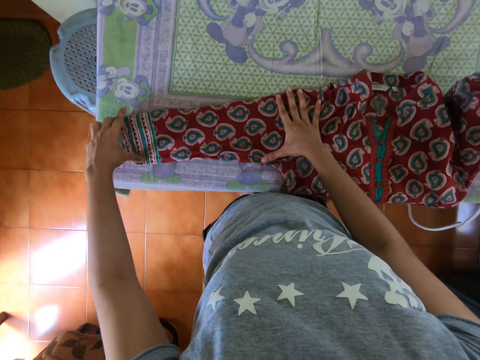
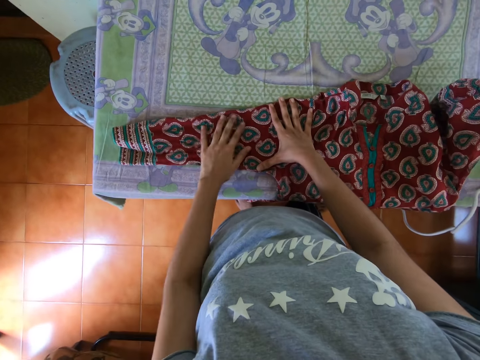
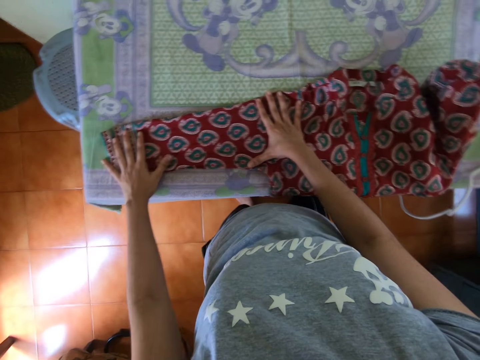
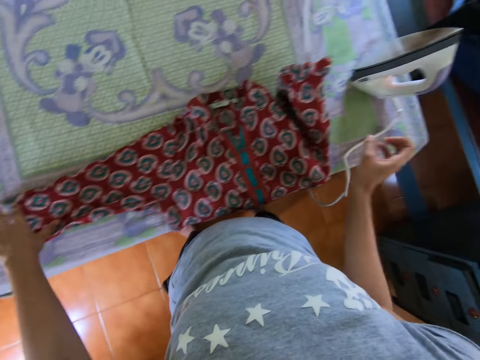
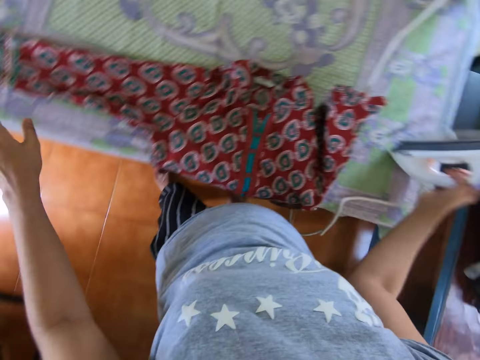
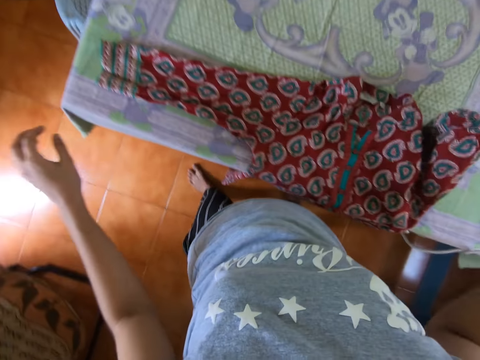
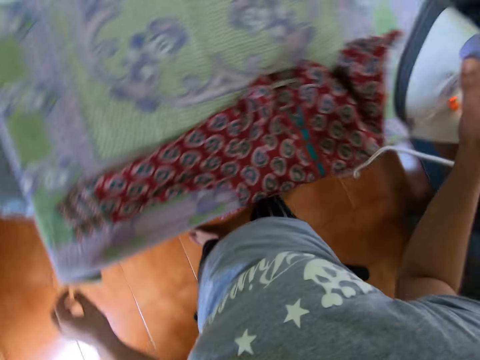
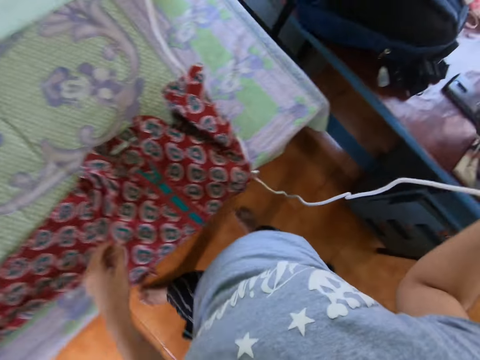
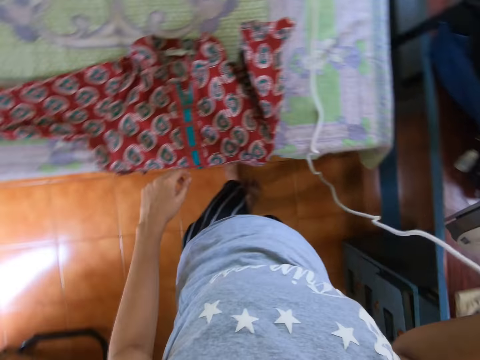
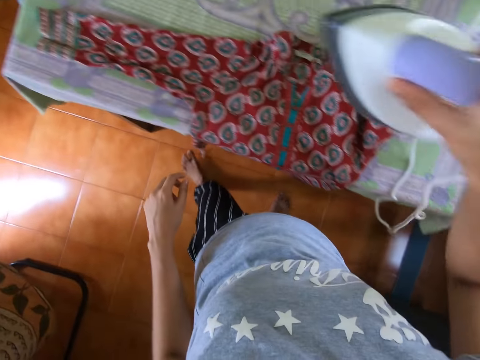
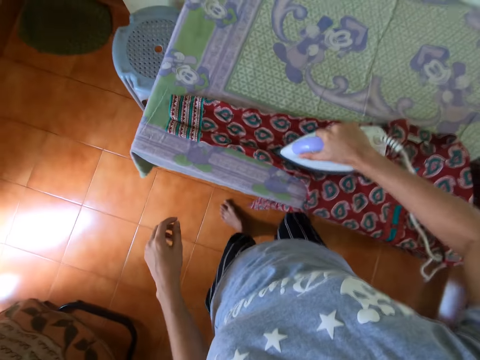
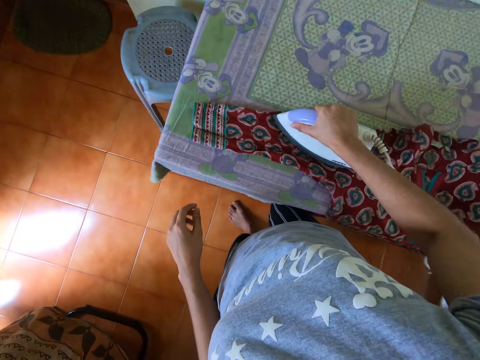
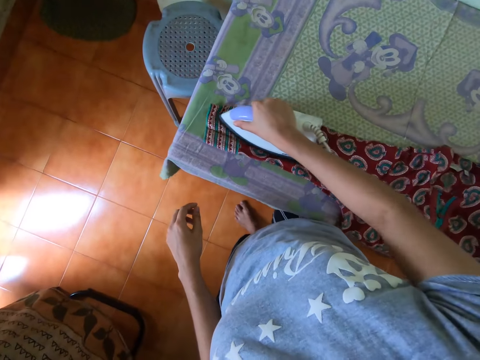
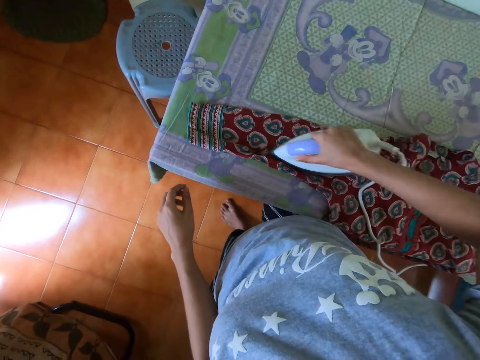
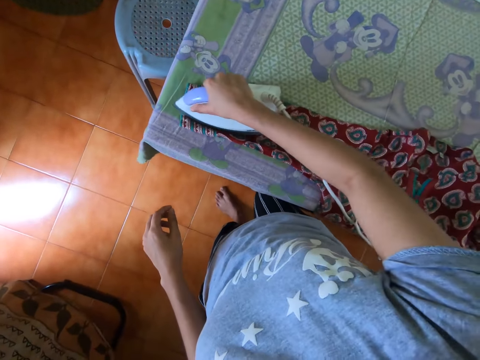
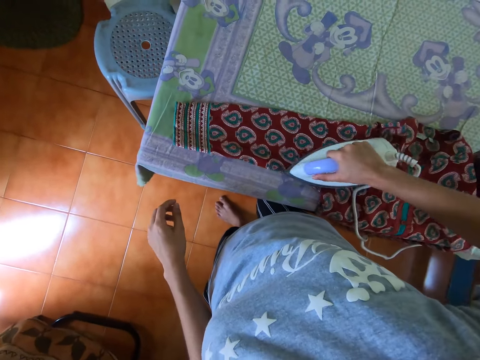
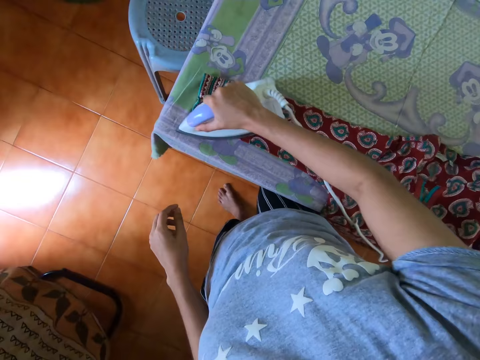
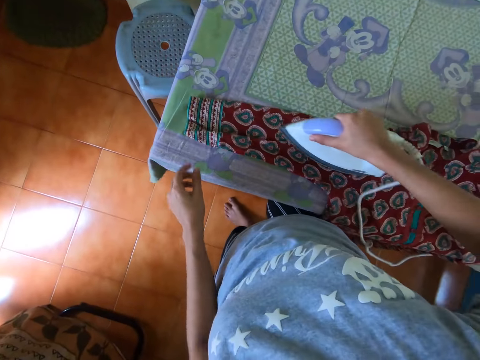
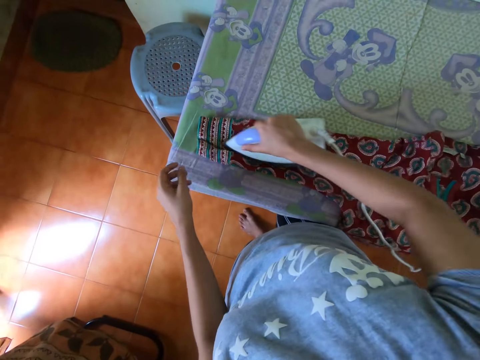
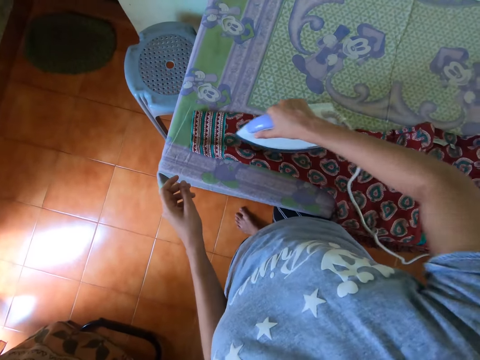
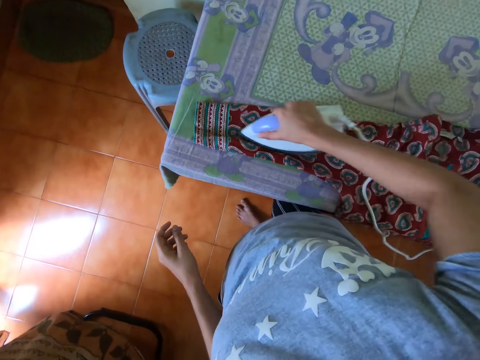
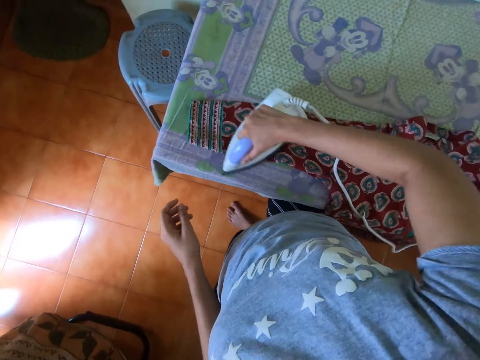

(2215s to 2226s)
The camera wearer moves her hand up. She carries the iron or iron box from the table with her right hand. She lifts the iron box, moves her hand up and moves the iron box. She irons the cloth or dress on the table with the iron in her right hand. She places the iron box on the dress. She touches the cloth on the table with her left hand. She moves her hand.

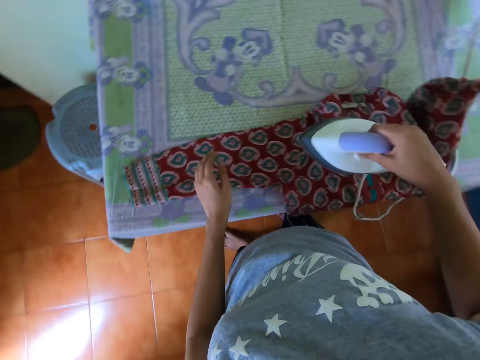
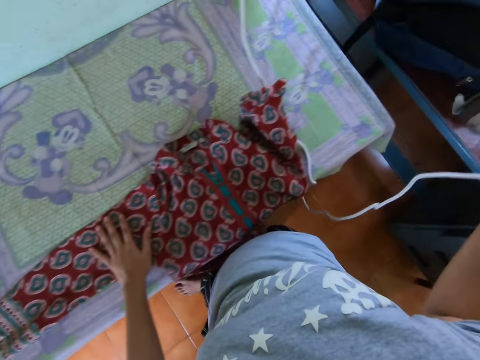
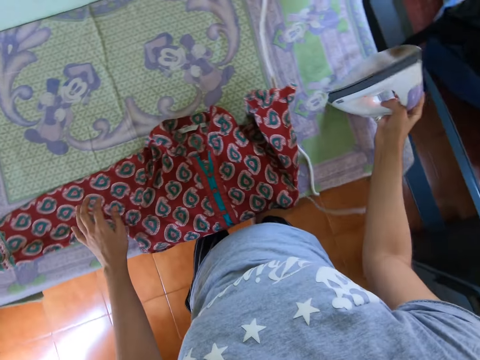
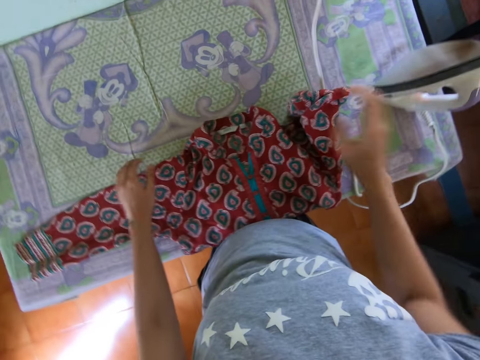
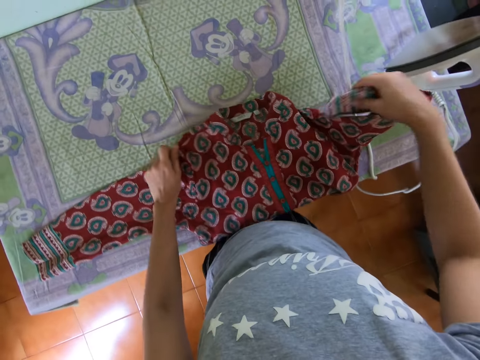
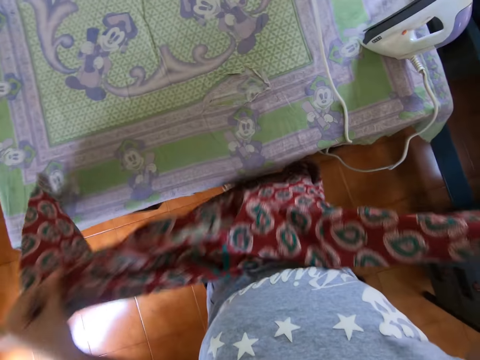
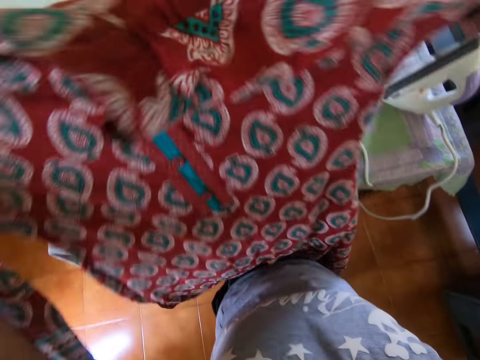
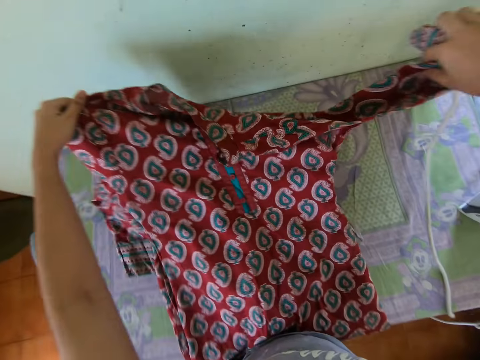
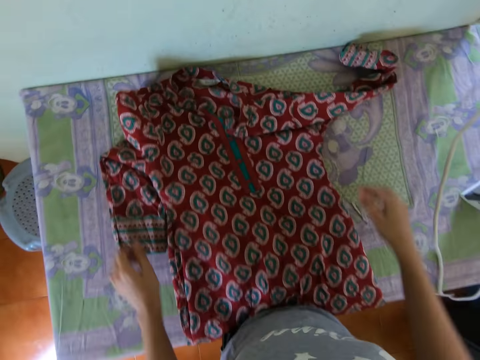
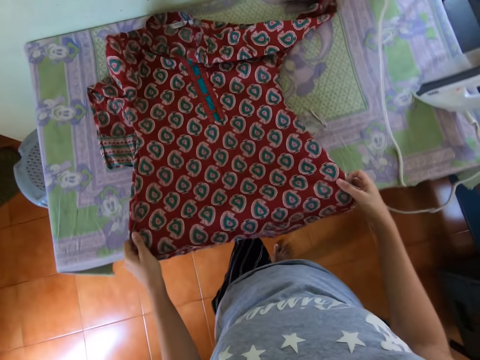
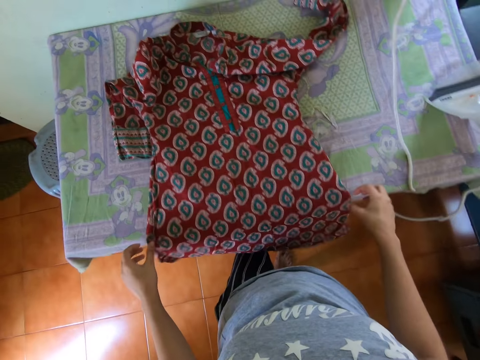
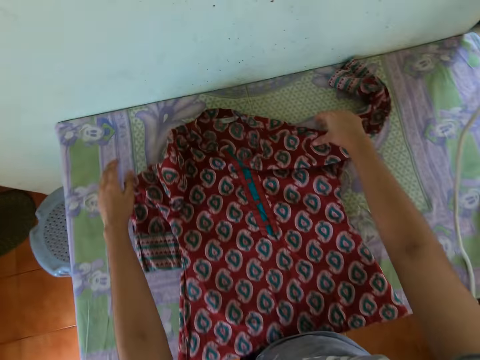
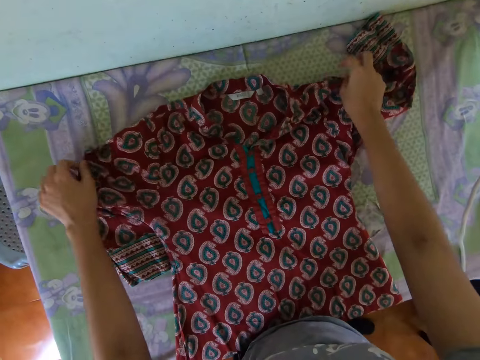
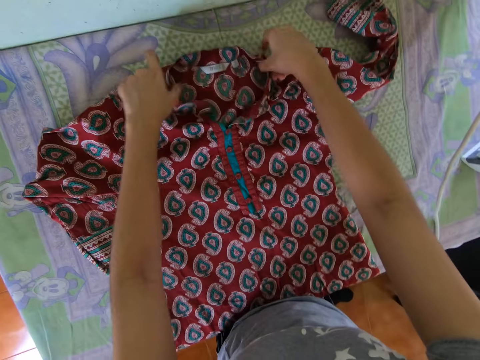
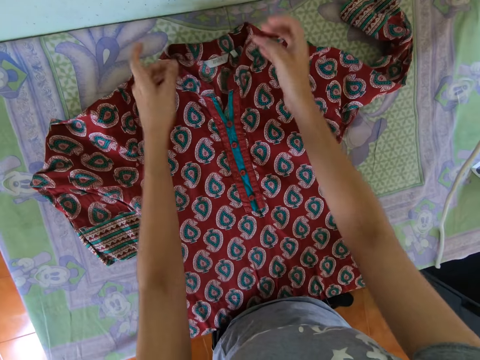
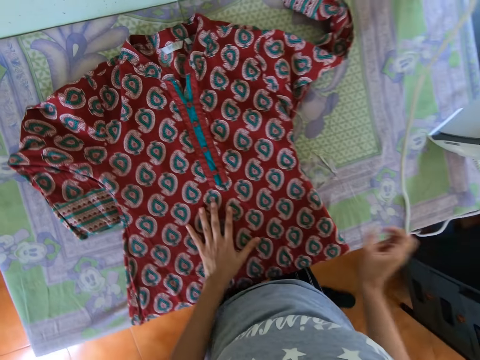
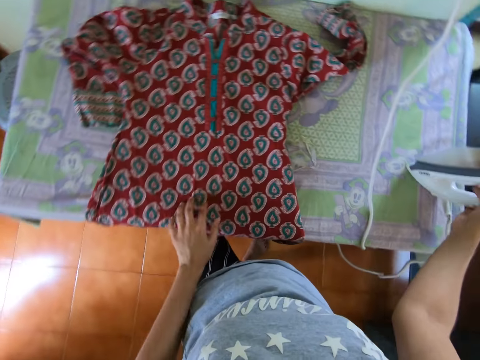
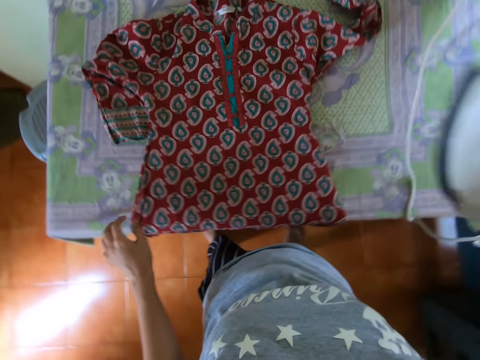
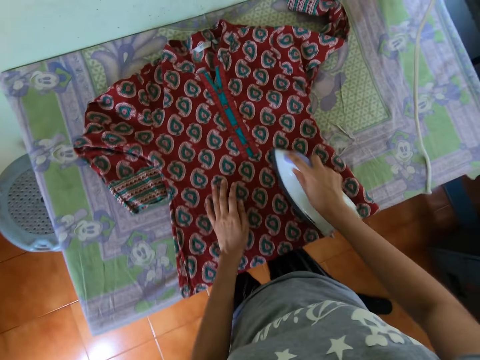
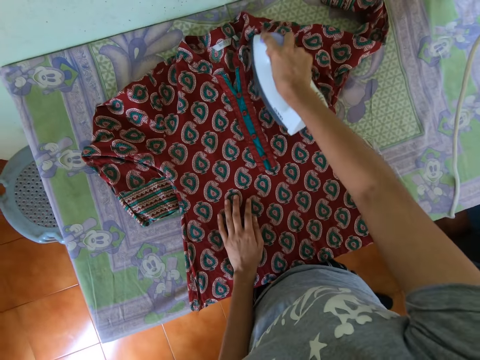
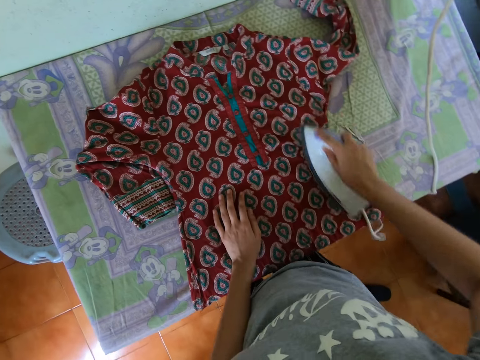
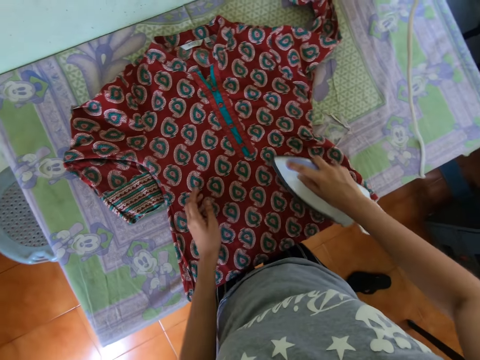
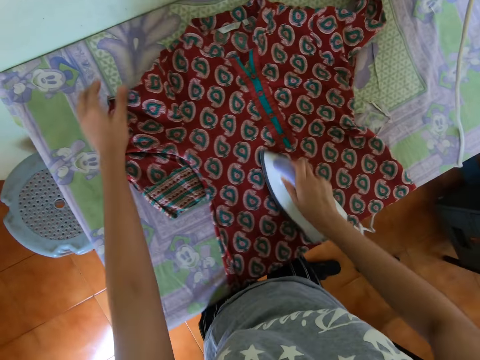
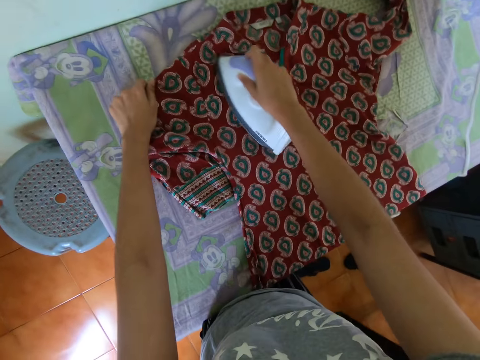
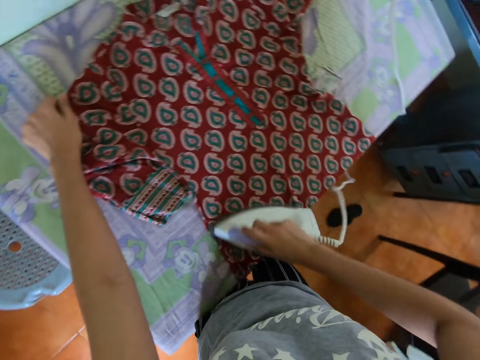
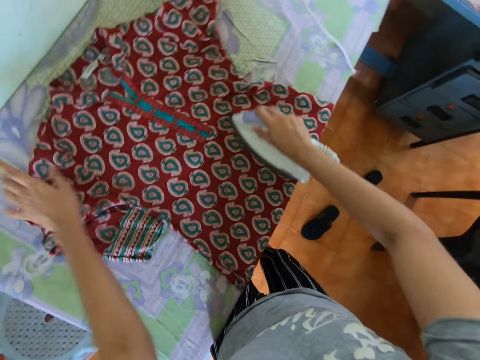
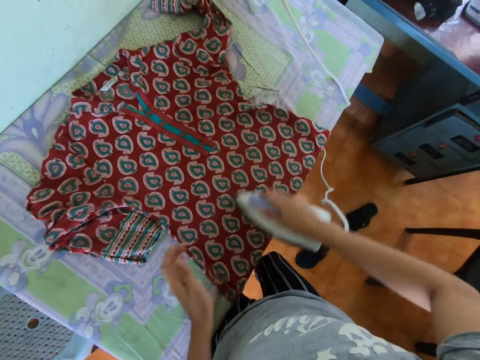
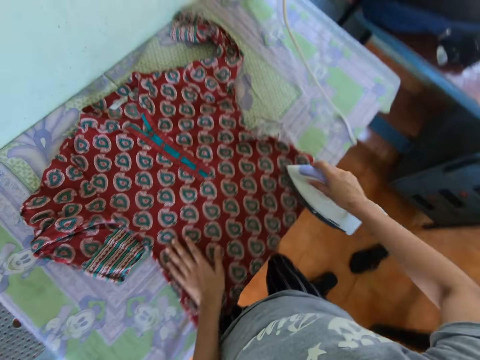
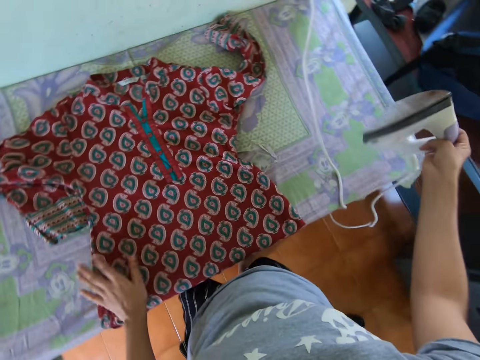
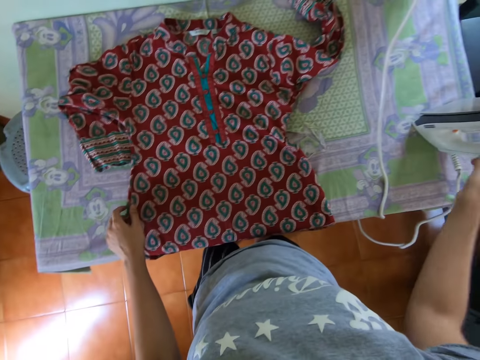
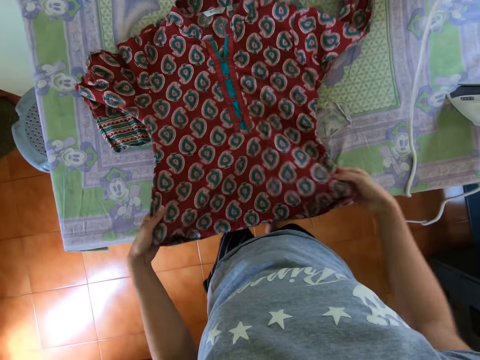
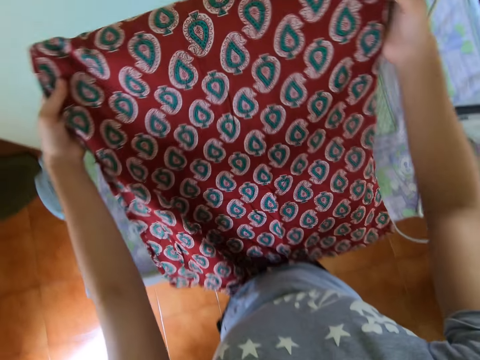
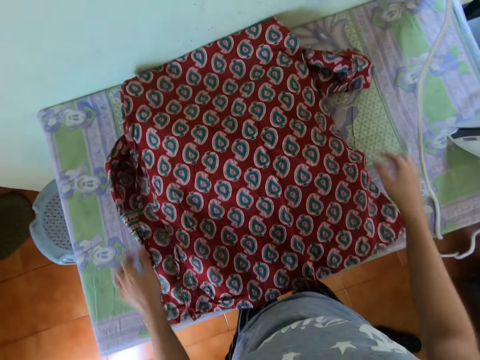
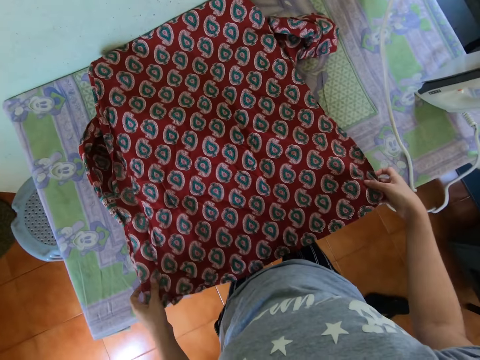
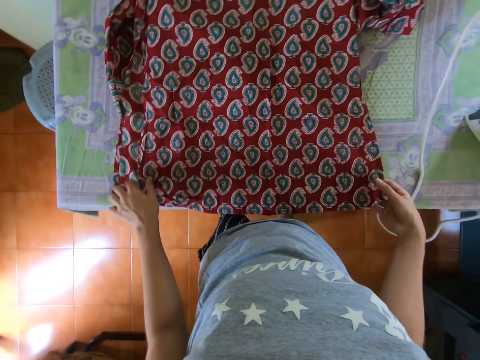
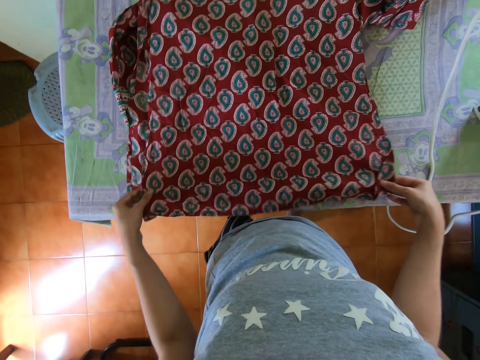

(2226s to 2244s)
The camera wearer touches the cloth or dress on the table with her left hand. She lifts up the iron box or iron. She places the iron on the table with her right hand. She moves her hands down. She removes the cloth from the table with both hands. She holds the dress, straightens the dress and lifts up the dress. She places the cloth on the table with both hands. She moves the dress down. She adjusts the cloth on the table with both hands. She moves her hands and holds the dress. She moves her hands, holds the dress and straightens the dress. She touches the cloth on the table with her left hand. She moves her hands back, holds the dress and lifts her hand up. She carries the iron from the table with her right hand. She lifts the iron box and moves her hand back. She places her left hand on the cloth on the table. She irons the cloth on the table with the iron in her right hand. She places the iron box on the dress. She adjusts the cloth on the table with her left hand. She moves her hand and holds the dress. She moves her hand back and irons the dress. She places her left hand on the cloth on the table. She places the iron on the table with her right hand. She lifts the iron box up. She moves her hand down. She adjusts the cloth on the table with both hands. She lifts the dress, holds the dress, turns the dress, drops the dress on the table, moves her hands back and holds the dress.
